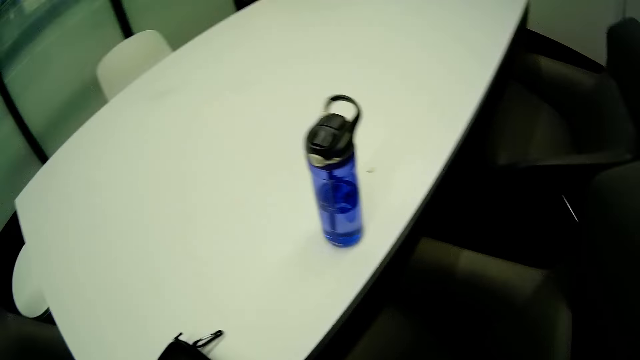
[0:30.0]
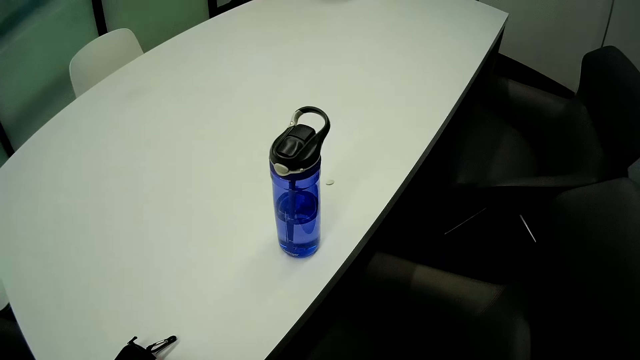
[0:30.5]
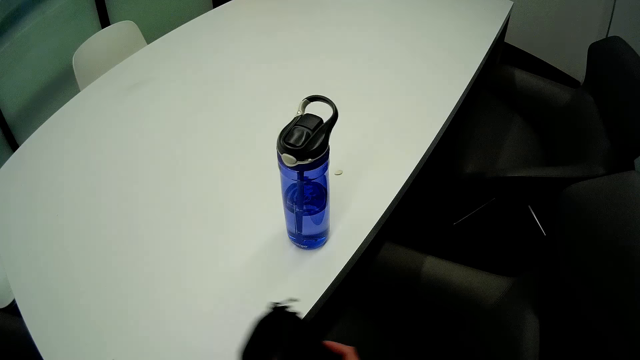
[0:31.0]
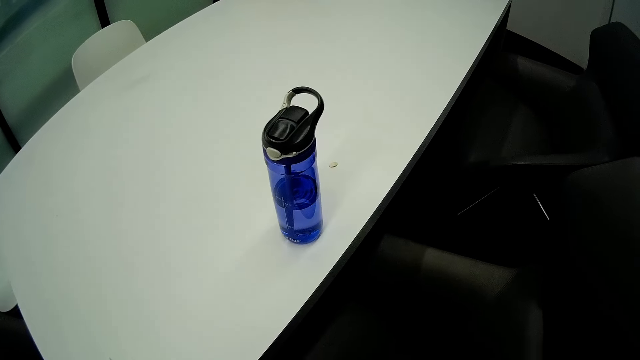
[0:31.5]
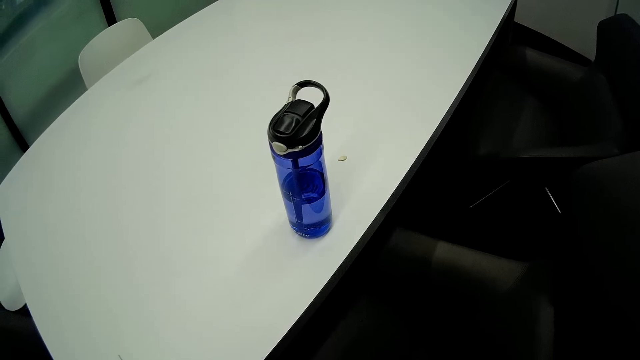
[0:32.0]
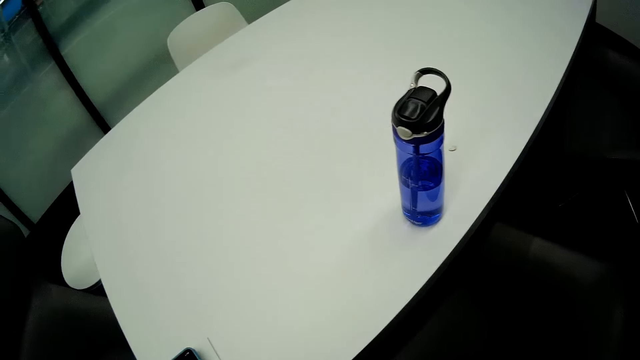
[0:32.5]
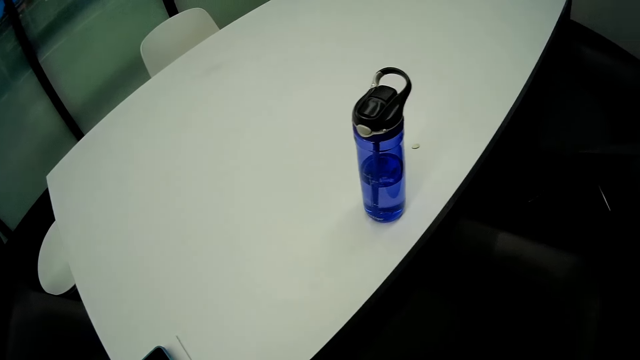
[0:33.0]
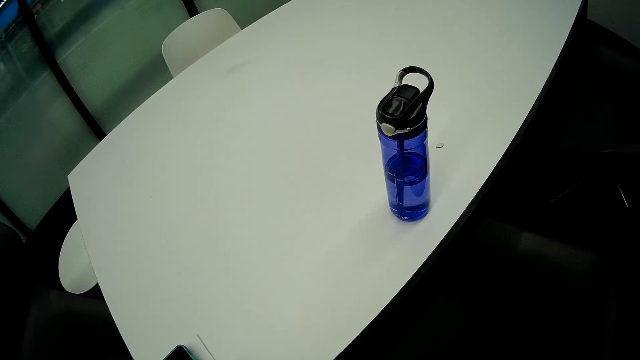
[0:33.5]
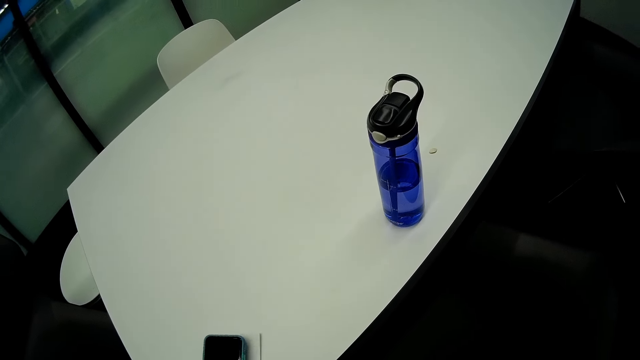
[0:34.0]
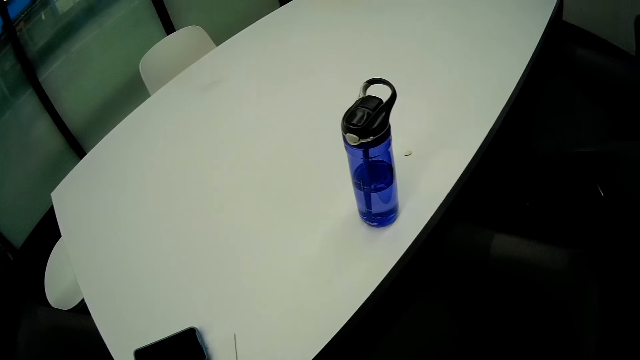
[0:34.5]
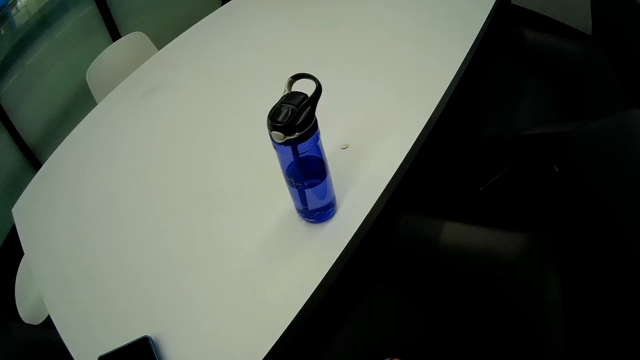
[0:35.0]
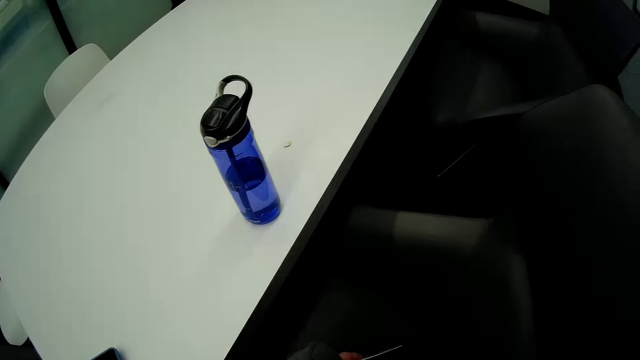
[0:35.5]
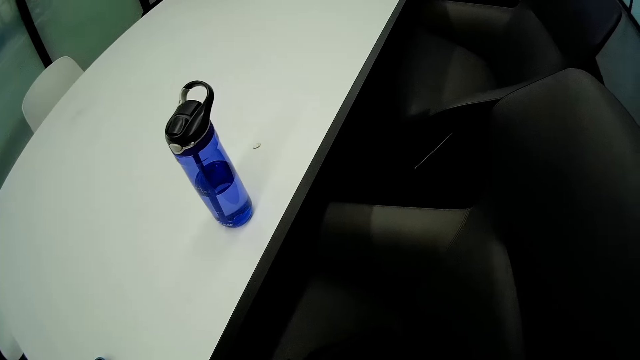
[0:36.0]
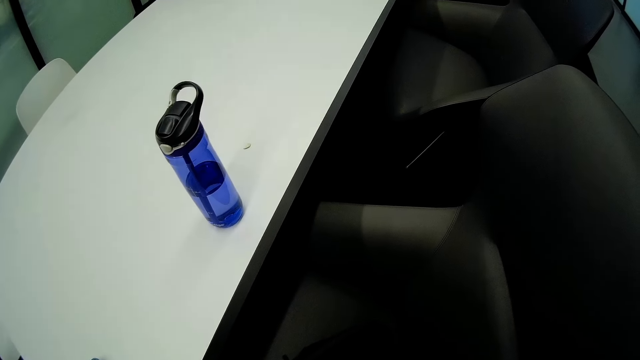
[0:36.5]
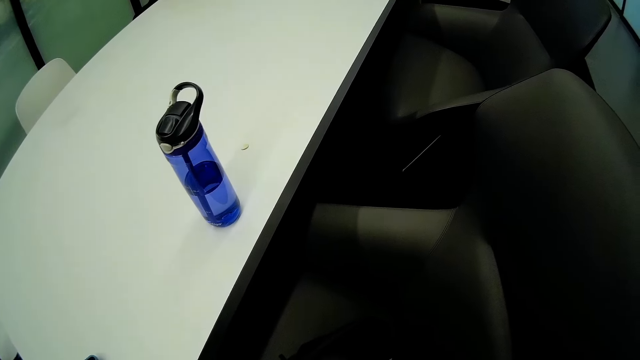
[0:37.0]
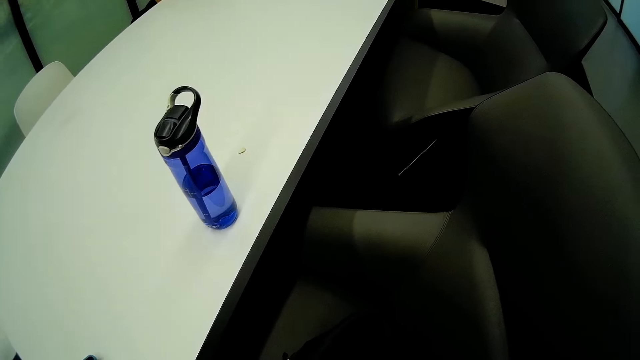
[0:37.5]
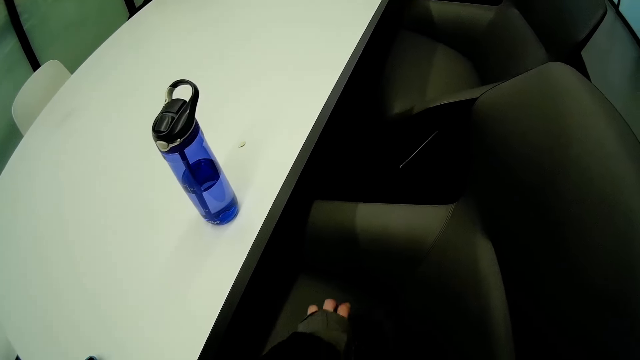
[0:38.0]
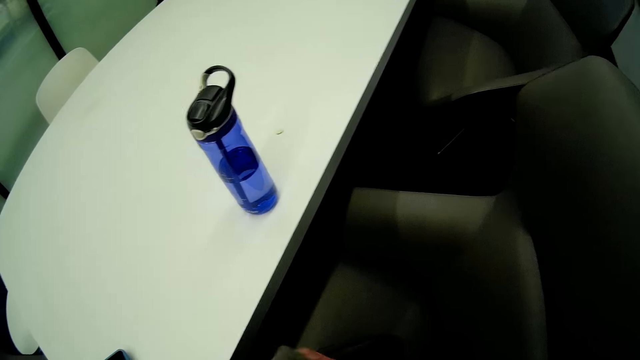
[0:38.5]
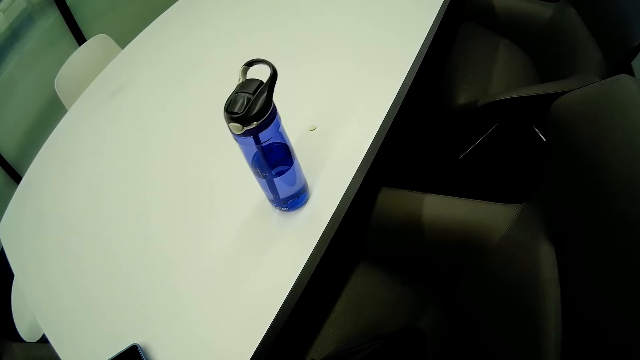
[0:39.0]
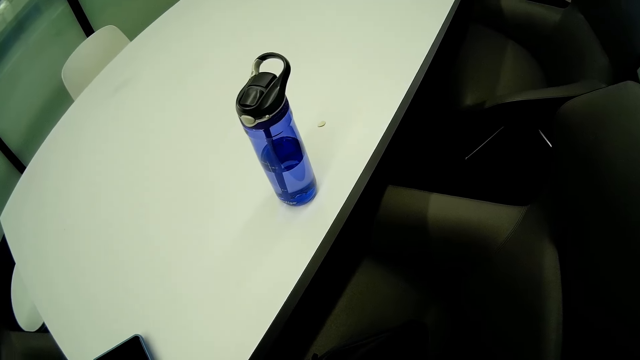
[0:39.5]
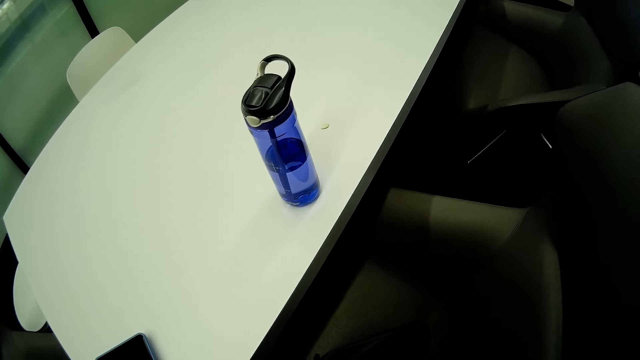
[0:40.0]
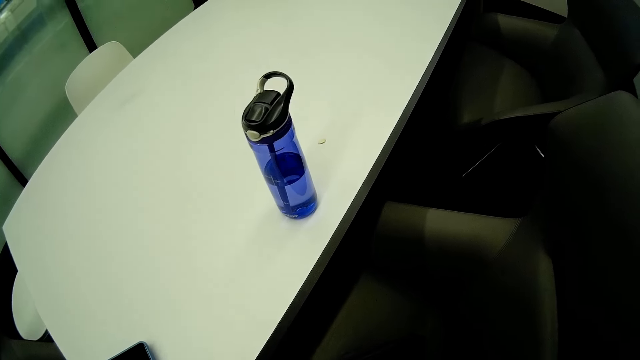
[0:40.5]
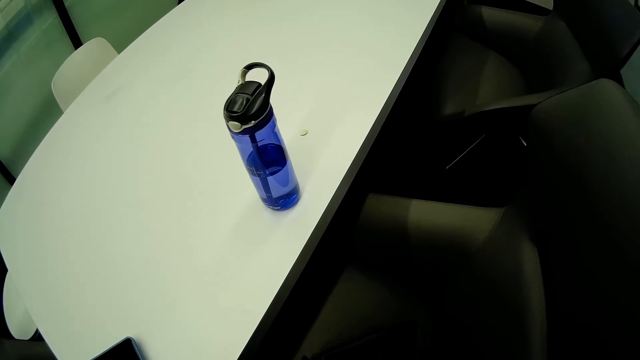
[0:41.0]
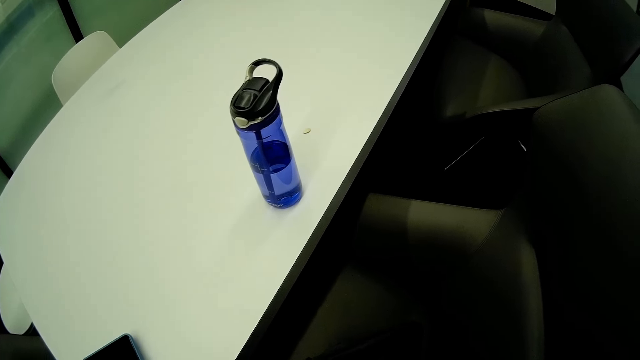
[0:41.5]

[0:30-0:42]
The camera wearer lifts the black purse from the conference table with her left hand. She drops the black purse into the black backpack. She pushes the phone off a paper on the table with her left hand. She grabs the paper on the table with her left hand. She adjusts the bag on the chair.

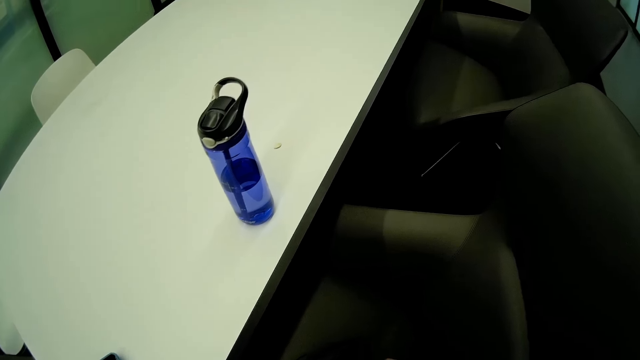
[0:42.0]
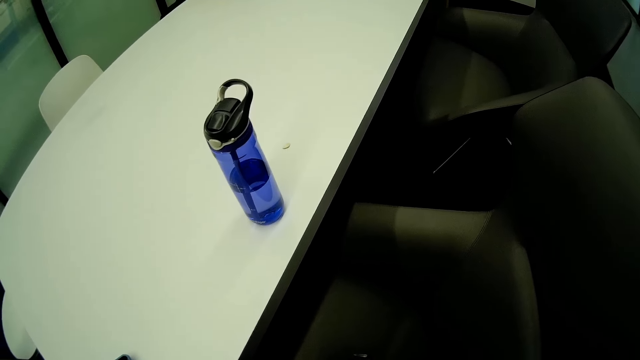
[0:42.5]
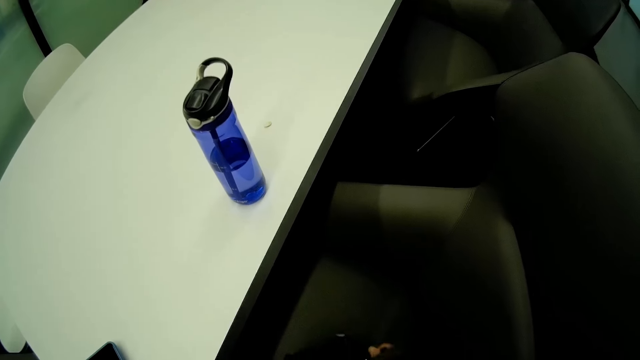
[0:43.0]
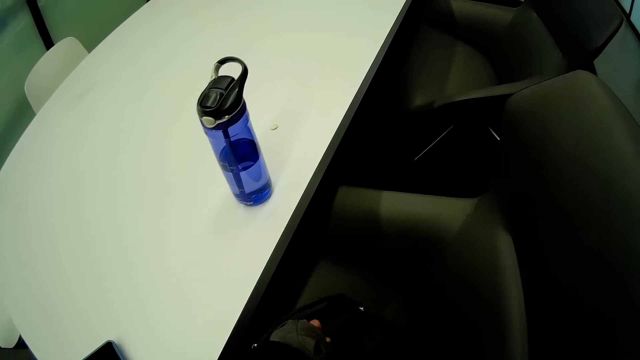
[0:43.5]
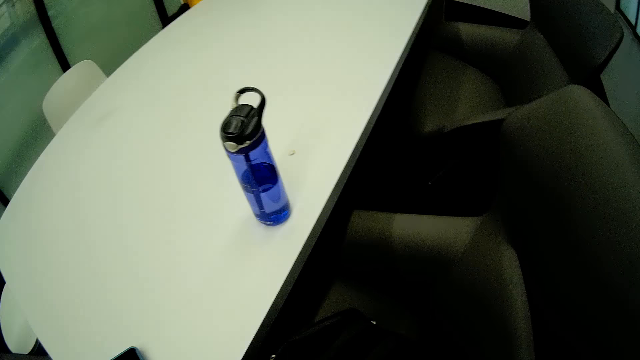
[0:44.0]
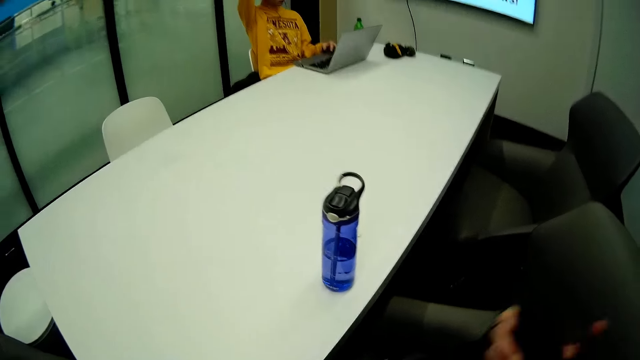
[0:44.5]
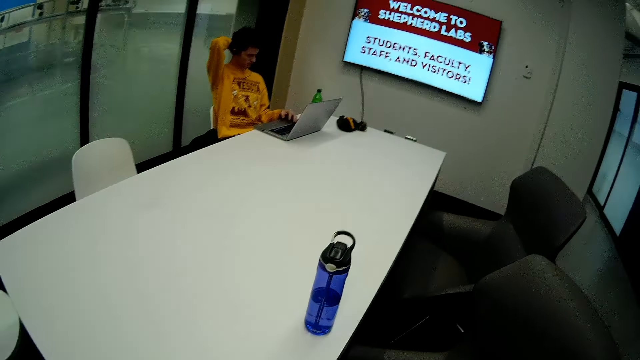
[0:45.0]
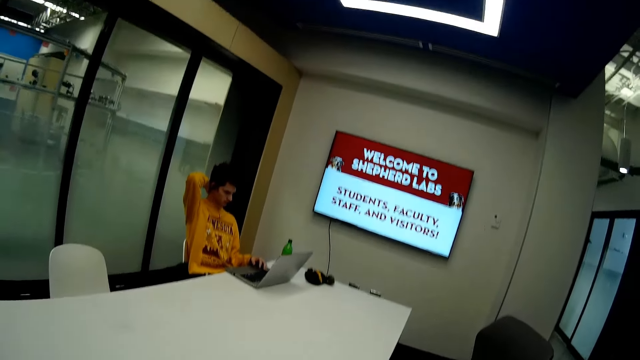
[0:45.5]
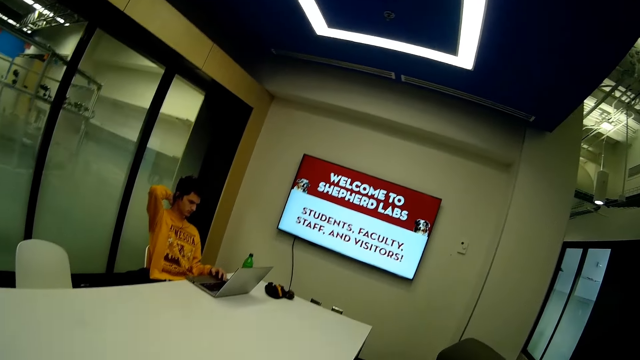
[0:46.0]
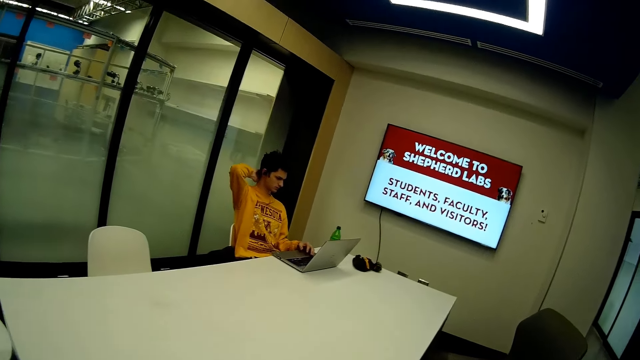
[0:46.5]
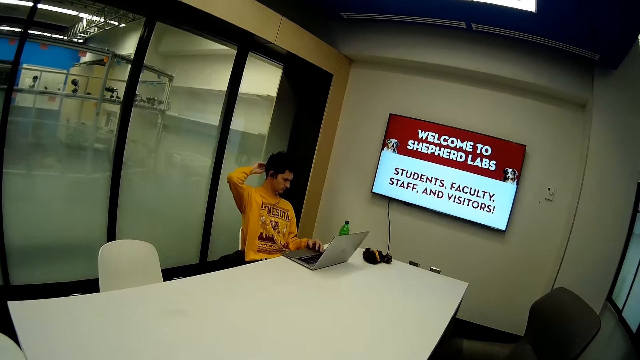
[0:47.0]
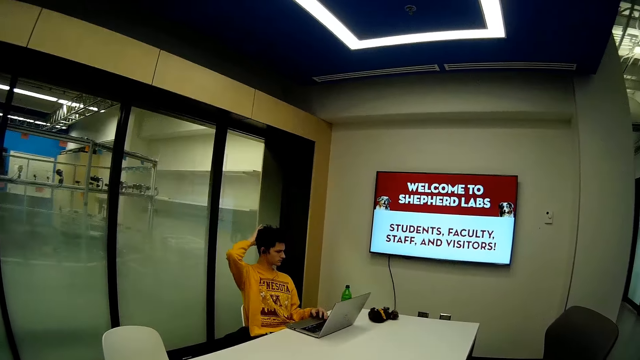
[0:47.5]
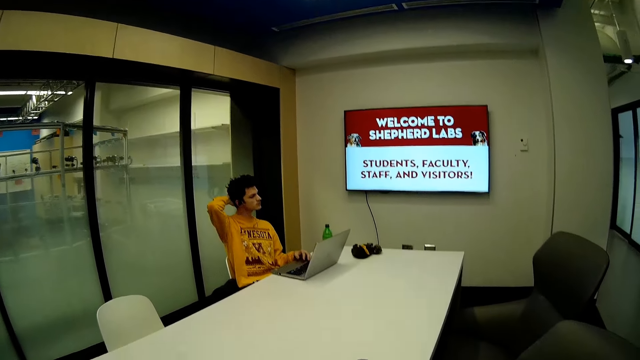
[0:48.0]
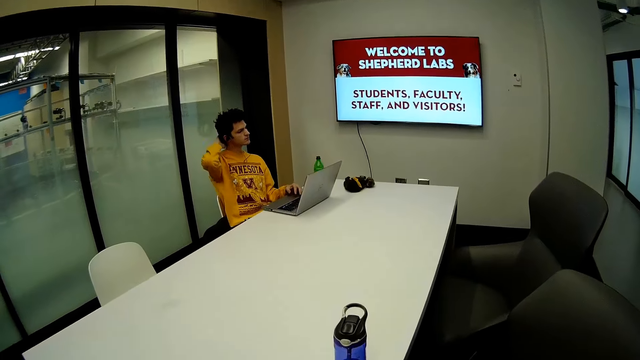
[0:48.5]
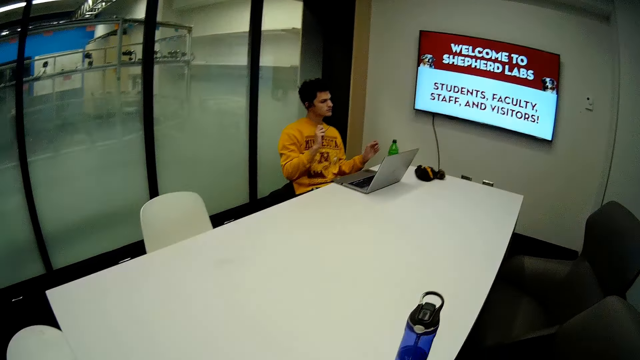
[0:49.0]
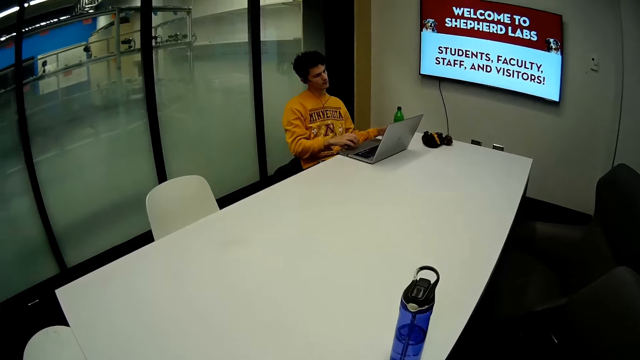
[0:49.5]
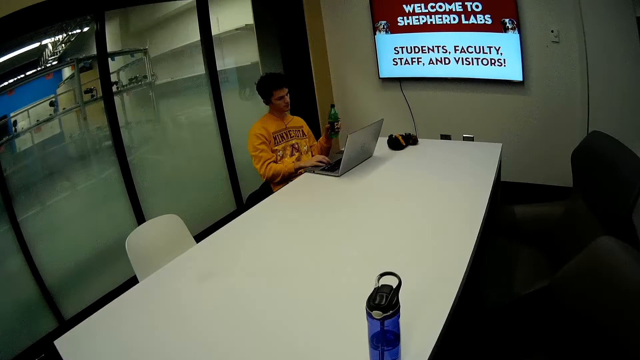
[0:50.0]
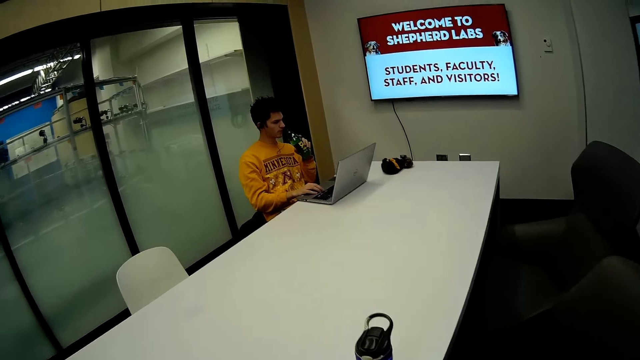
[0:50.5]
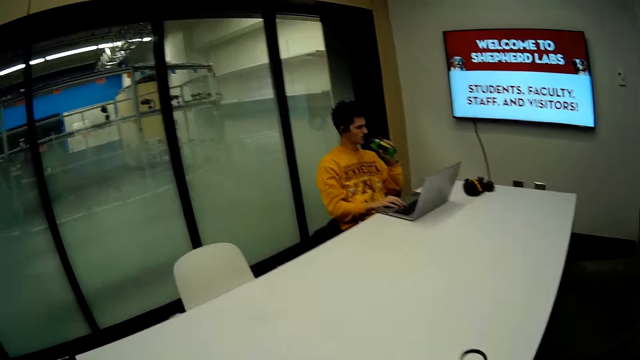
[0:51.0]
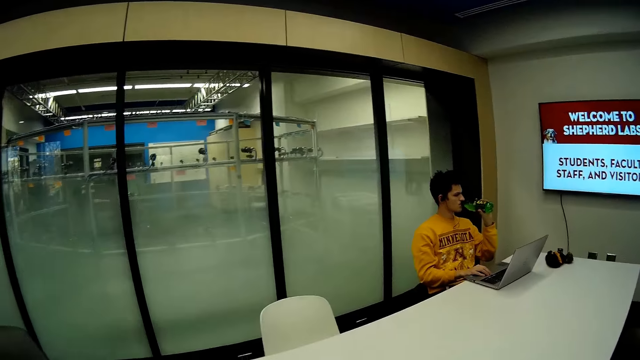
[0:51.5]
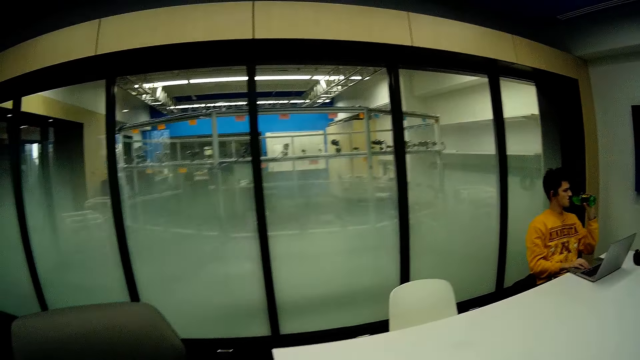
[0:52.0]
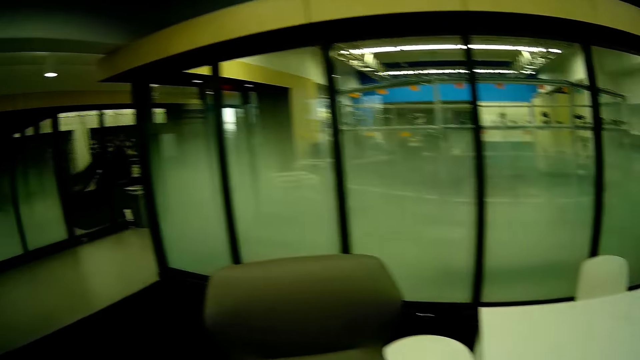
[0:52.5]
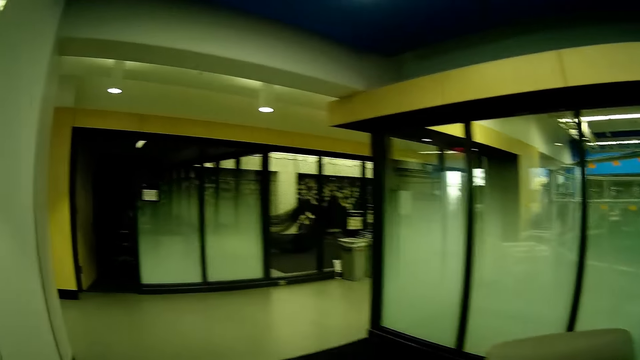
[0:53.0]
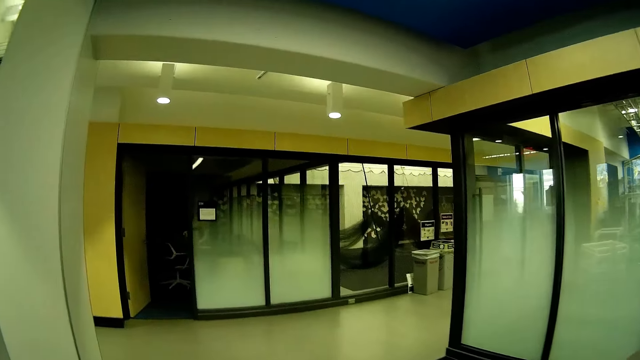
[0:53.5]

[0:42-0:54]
The camera wearer lifts the black backpack with her right hand. The boy scratches her head with her right hand. The boy lifts a bottle on the table with her left hand and drinks from the bottle in her left hand. The camera wearer walks out of the boardroom.
